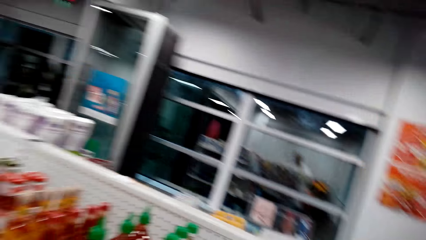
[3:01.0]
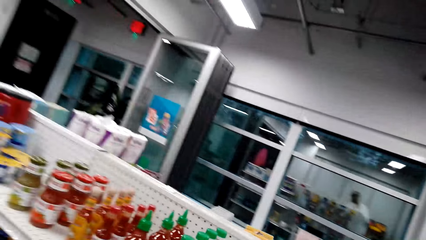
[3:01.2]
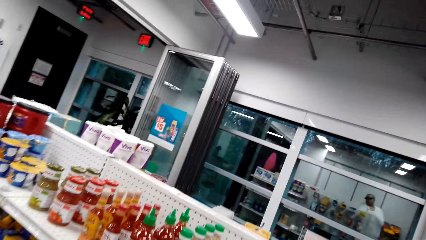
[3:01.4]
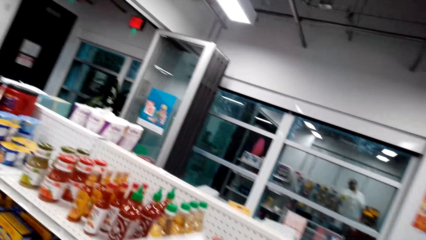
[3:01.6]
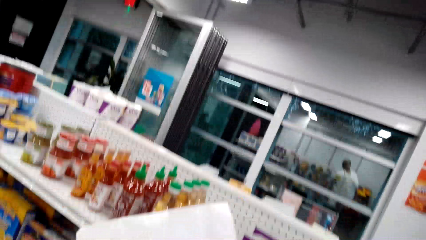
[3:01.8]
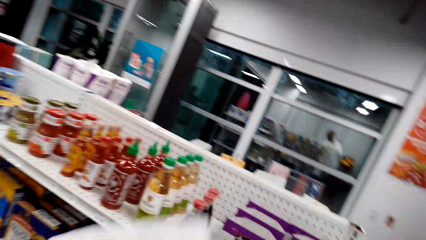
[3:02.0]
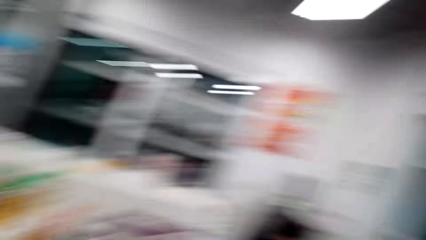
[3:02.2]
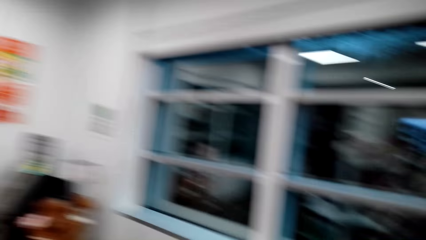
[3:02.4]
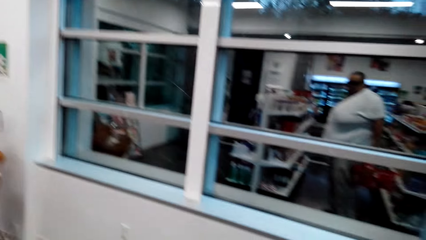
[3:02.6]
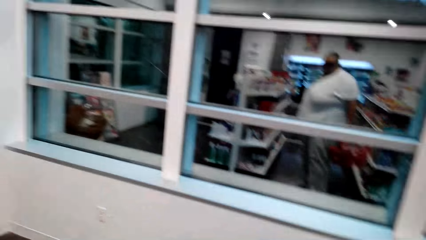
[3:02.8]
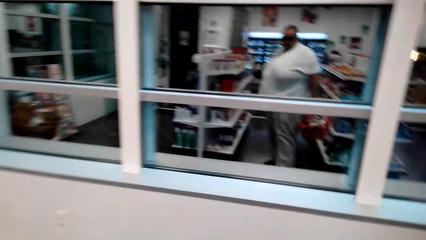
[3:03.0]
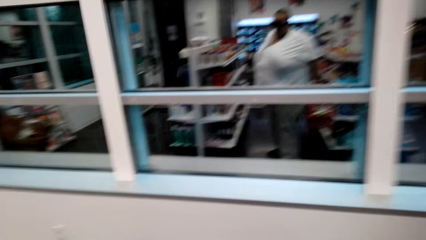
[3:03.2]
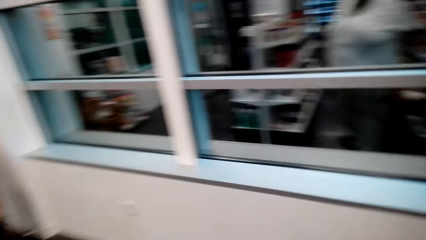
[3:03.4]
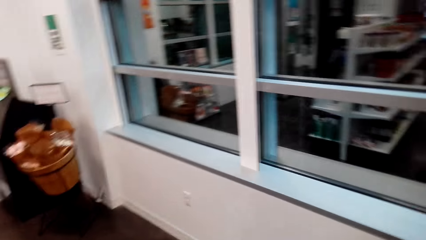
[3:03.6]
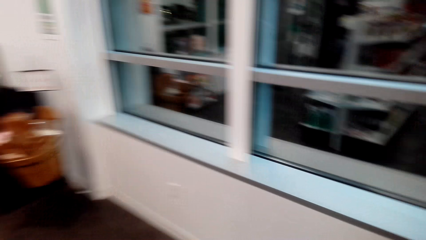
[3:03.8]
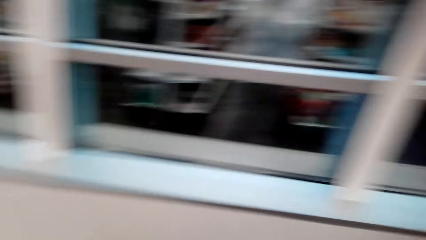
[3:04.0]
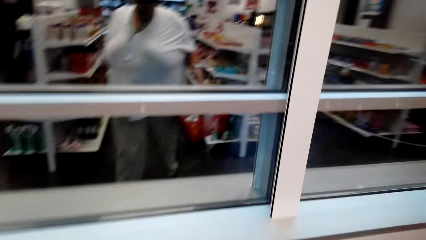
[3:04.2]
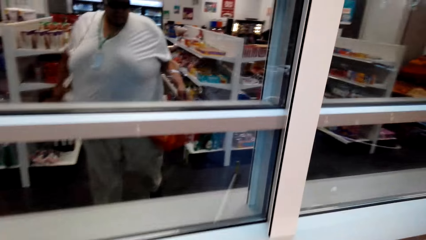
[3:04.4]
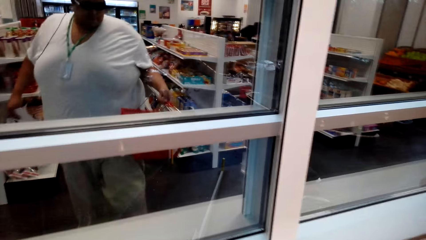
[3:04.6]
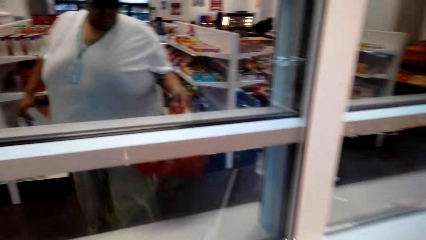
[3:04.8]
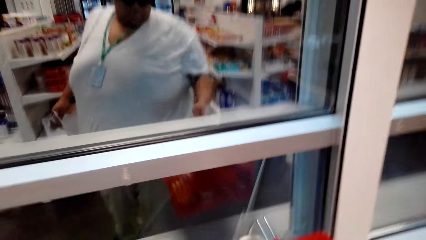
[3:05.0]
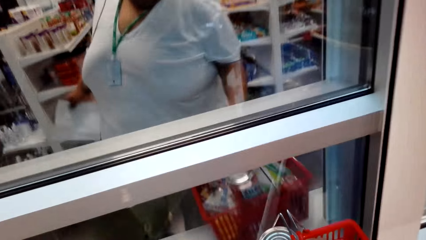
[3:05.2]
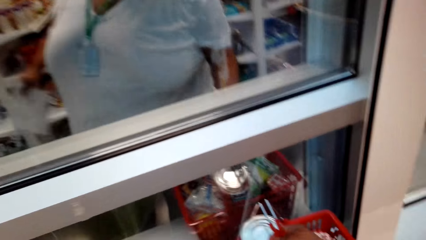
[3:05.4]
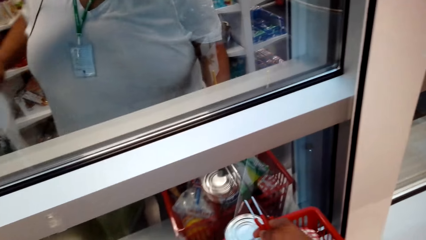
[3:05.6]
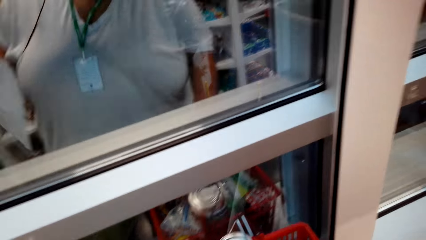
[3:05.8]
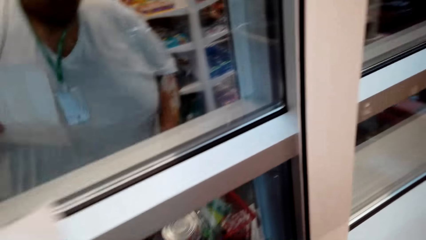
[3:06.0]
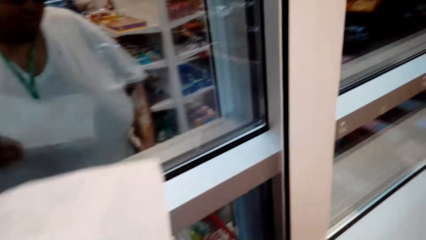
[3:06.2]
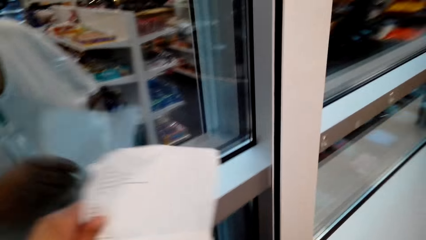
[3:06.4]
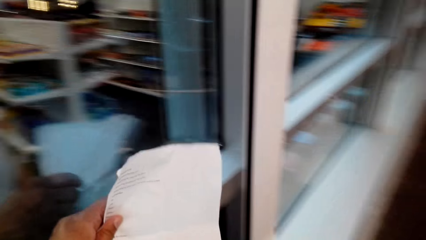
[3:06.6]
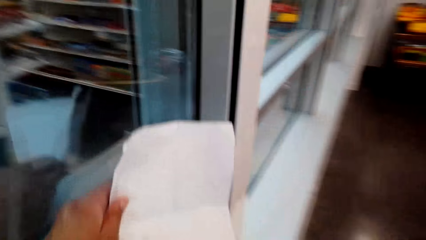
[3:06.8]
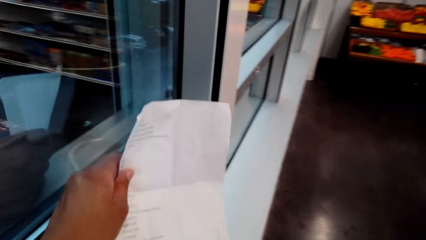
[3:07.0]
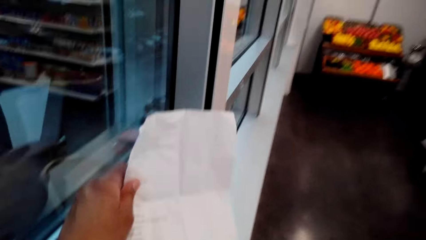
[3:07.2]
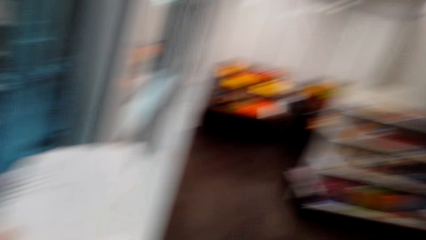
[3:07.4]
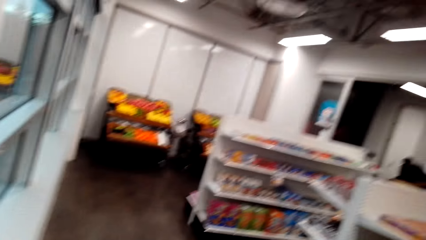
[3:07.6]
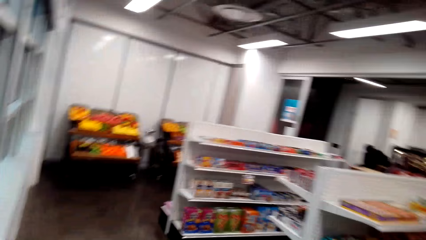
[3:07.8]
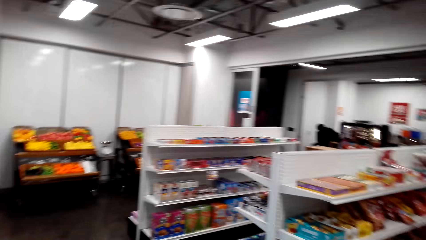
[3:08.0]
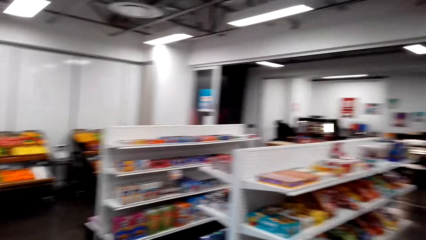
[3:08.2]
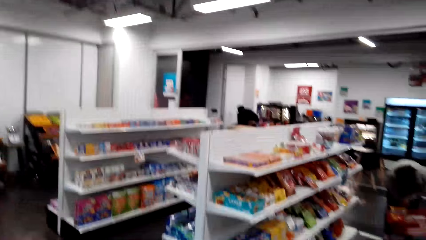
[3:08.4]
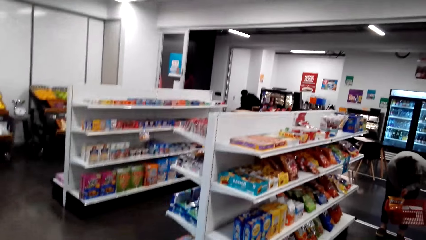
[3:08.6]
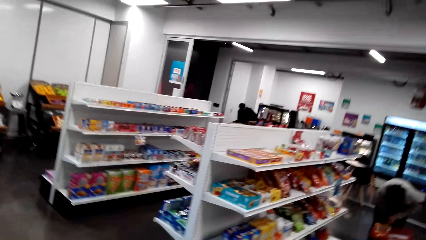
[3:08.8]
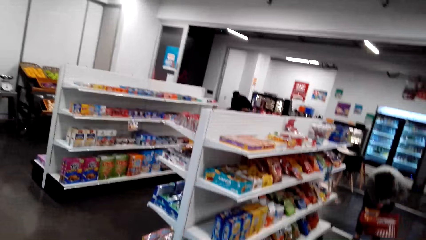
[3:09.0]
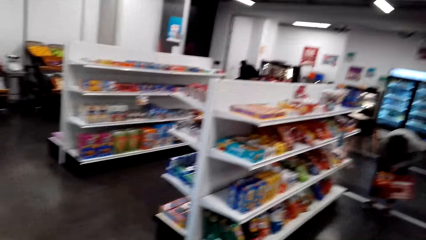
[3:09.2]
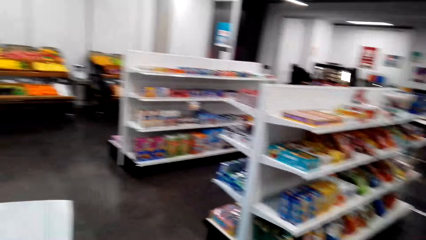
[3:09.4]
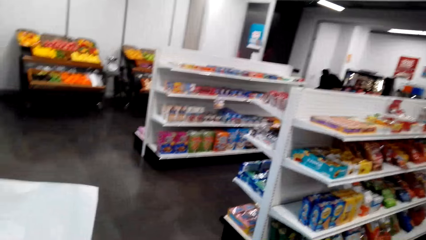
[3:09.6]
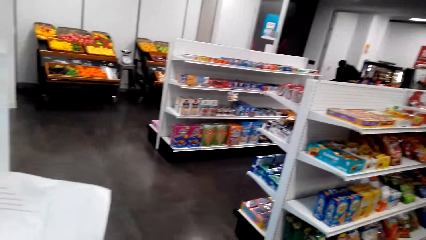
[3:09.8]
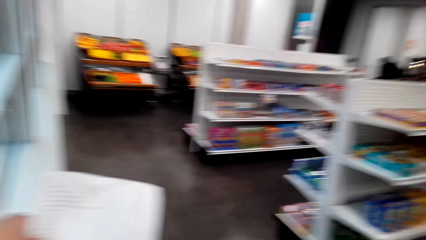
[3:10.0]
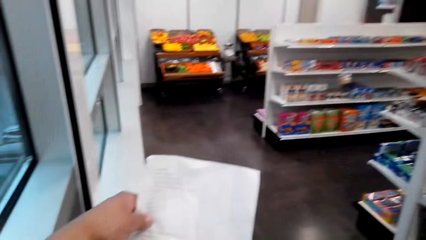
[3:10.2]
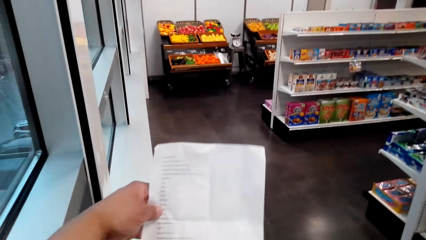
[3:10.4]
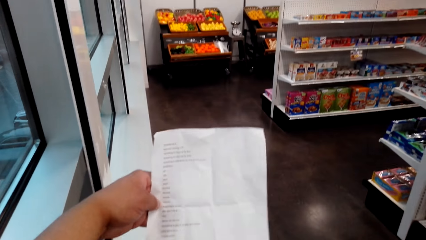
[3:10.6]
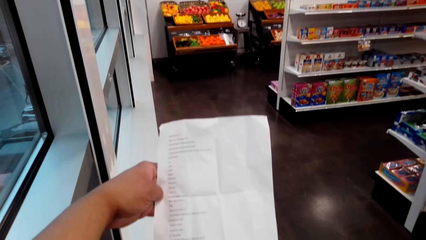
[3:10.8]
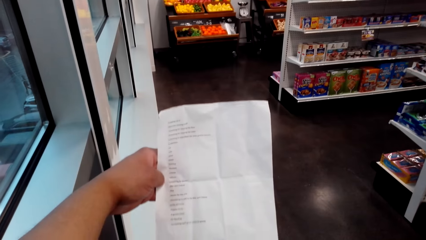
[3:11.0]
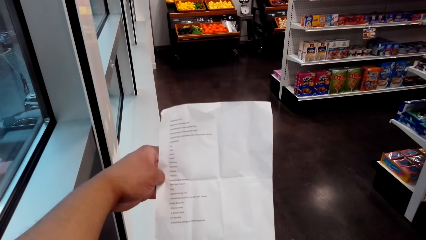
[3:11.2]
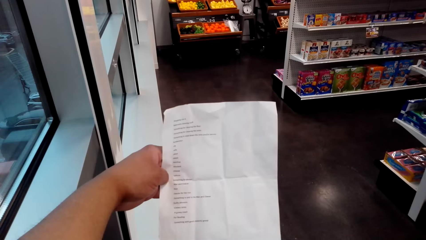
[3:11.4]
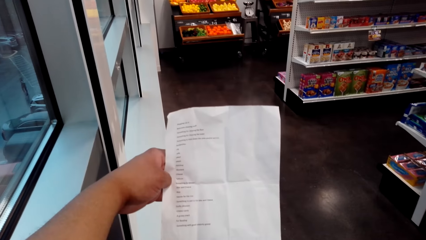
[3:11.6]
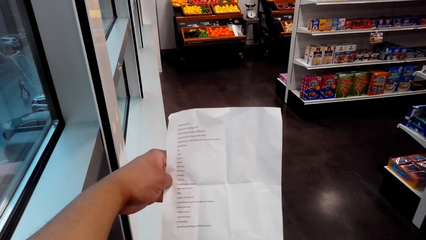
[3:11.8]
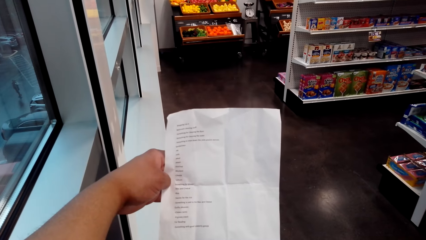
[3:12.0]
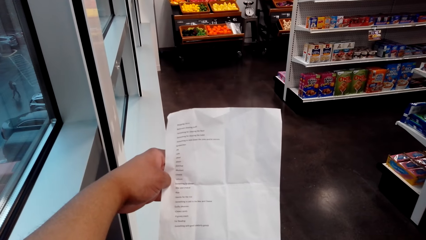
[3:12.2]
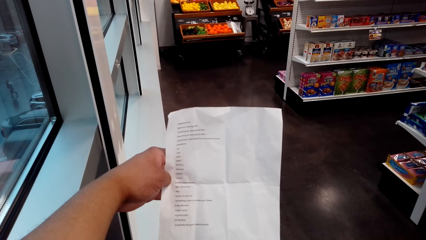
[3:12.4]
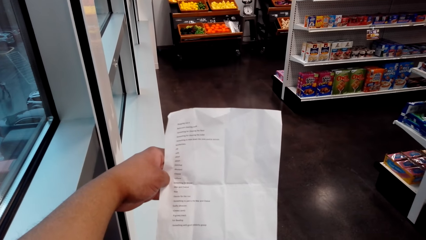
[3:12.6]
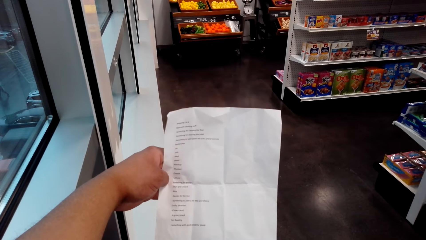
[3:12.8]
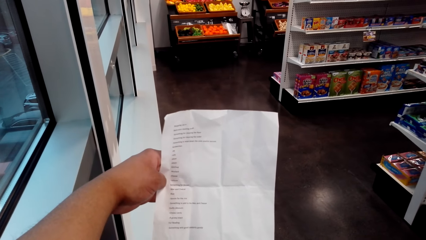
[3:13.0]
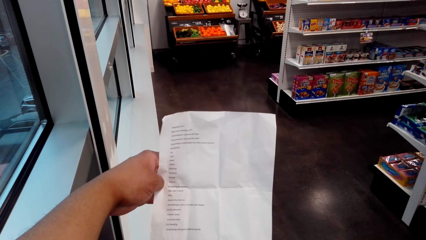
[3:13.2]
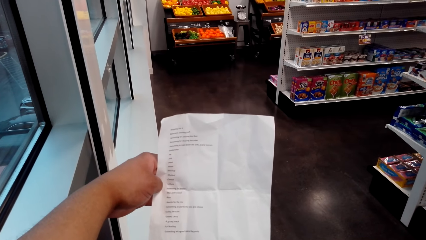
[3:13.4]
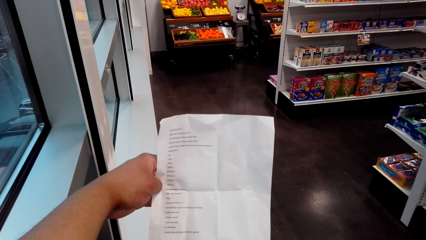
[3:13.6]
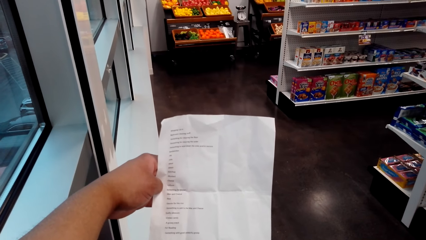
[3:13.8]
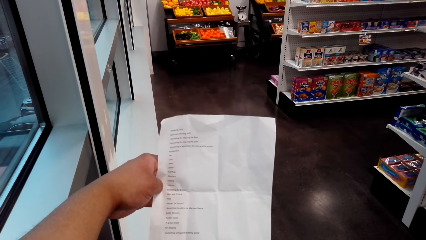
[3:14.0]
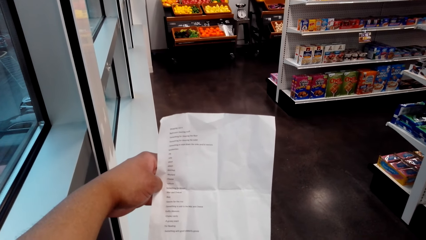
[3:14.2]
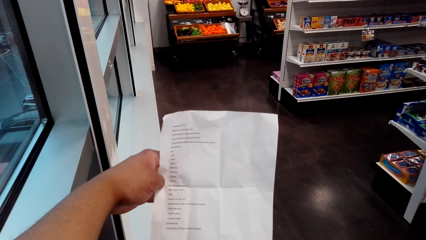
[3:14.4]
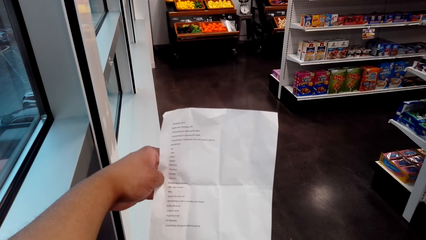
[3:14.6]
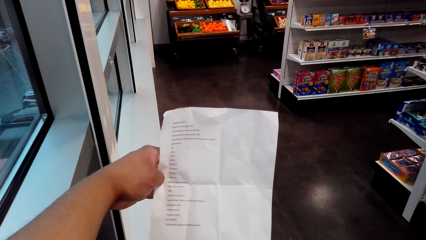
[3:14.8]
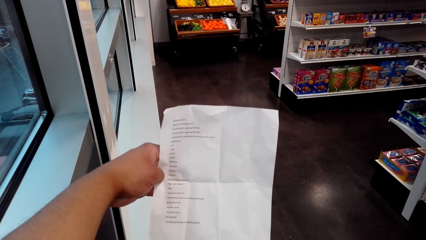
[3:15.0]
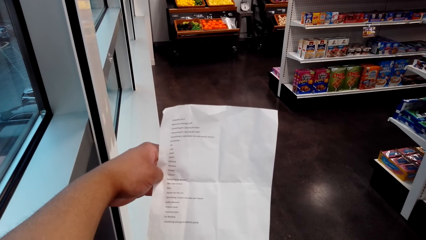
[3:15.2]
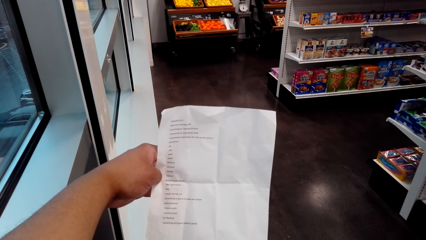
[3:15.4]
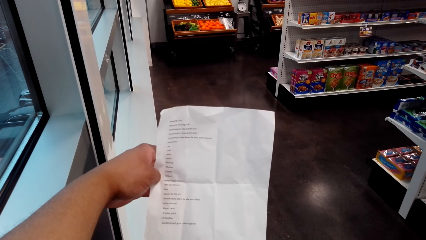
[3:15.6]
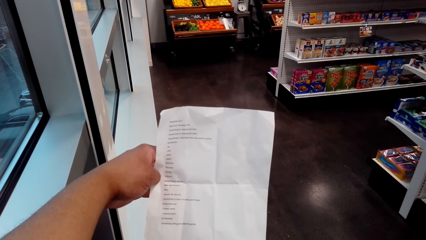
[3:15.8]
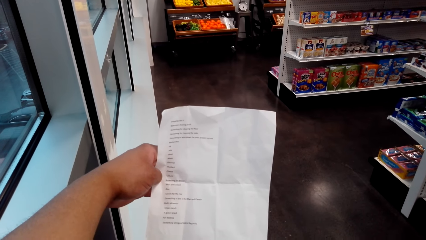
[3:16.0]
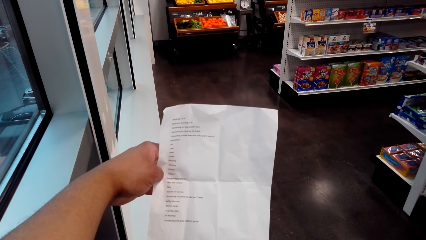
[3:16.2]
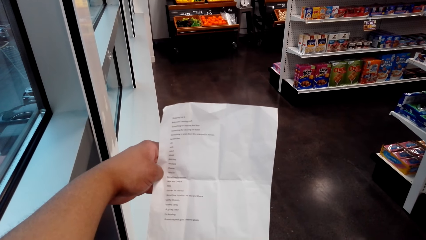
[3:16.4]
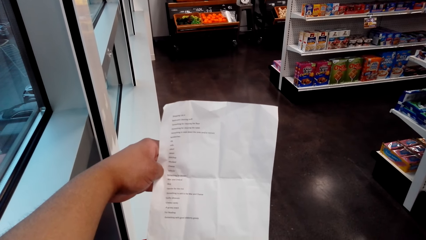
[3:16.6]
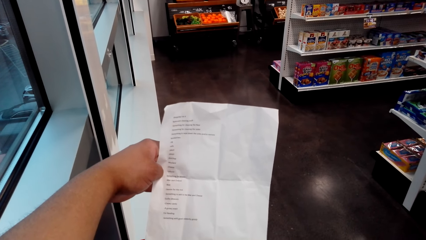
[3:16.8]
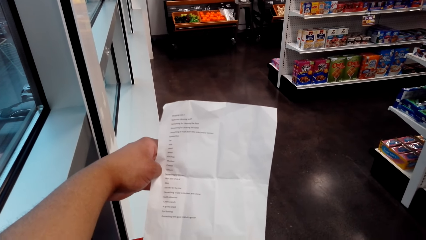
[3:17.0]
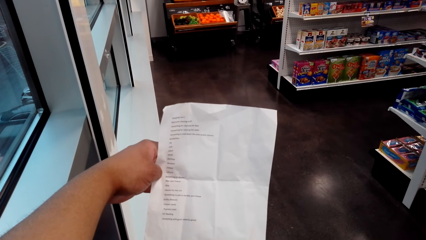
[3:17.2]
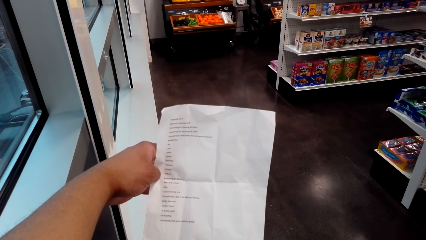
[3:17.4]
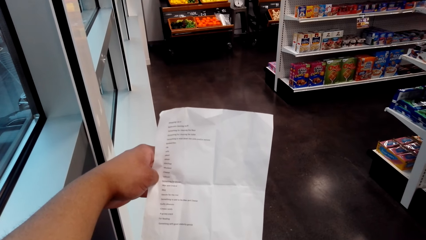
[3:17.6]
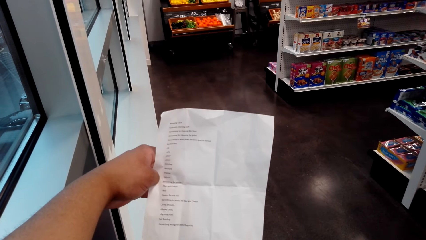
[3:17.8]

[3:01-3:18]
The camera wearer places the tray on the window shelf. They stand in the store. They check the shopping list.
